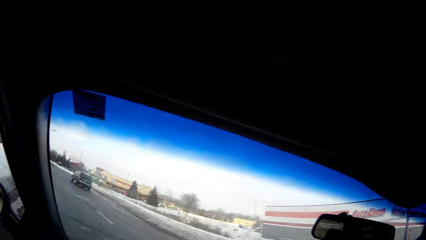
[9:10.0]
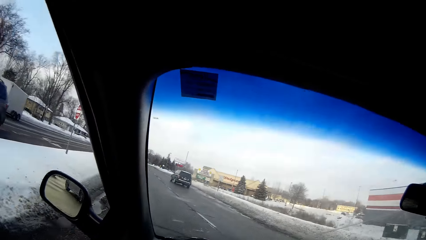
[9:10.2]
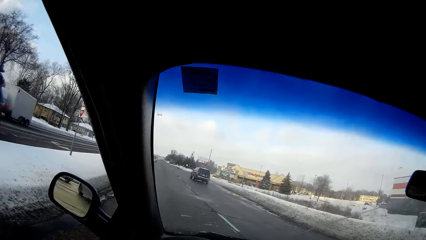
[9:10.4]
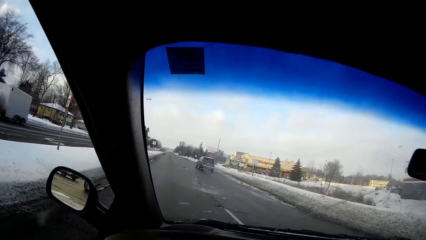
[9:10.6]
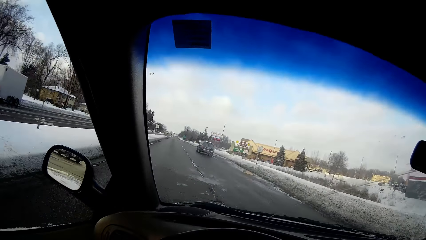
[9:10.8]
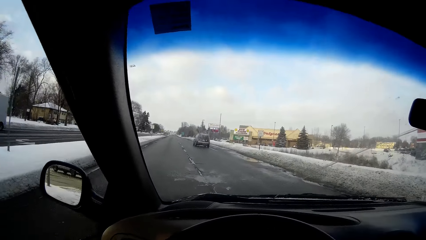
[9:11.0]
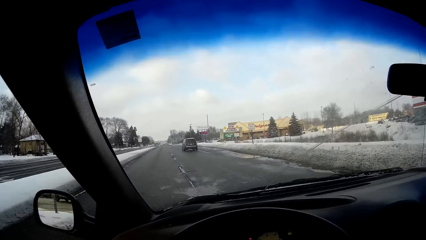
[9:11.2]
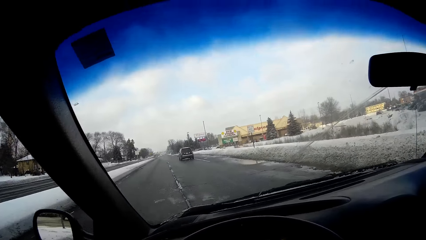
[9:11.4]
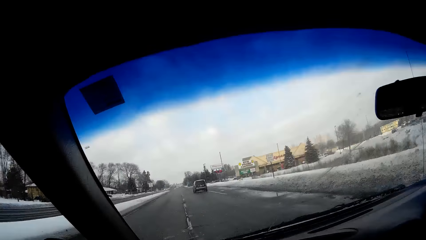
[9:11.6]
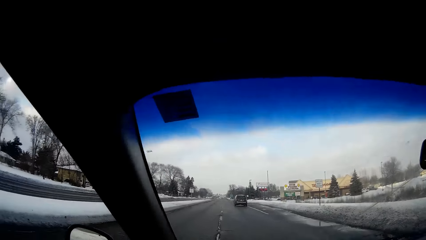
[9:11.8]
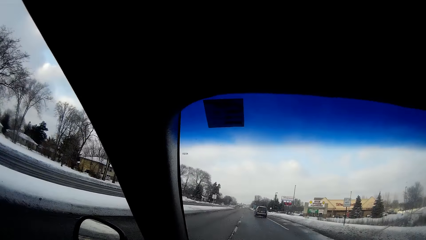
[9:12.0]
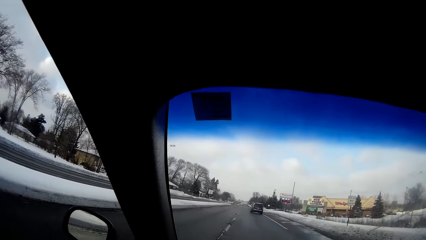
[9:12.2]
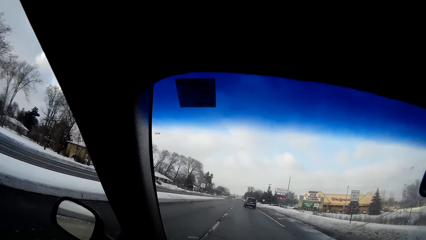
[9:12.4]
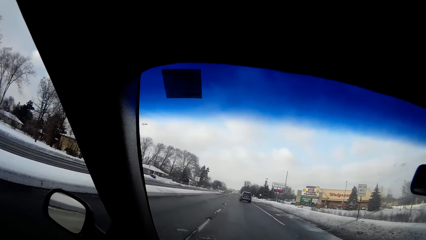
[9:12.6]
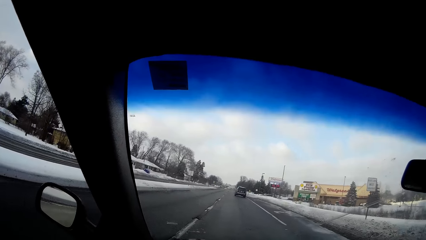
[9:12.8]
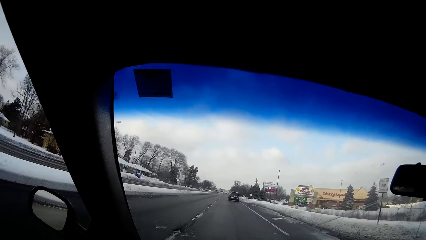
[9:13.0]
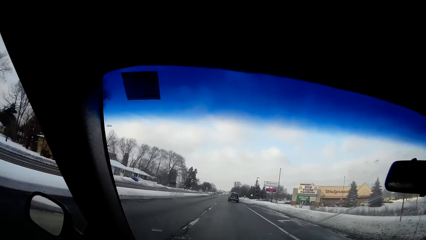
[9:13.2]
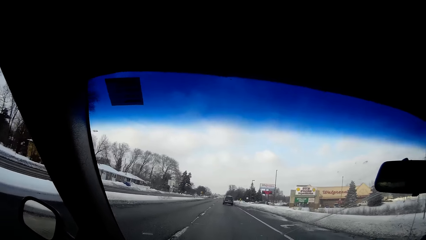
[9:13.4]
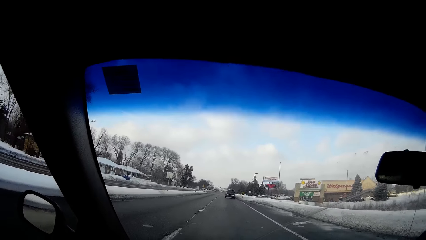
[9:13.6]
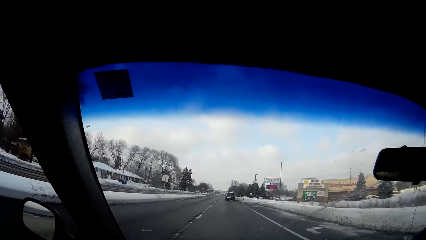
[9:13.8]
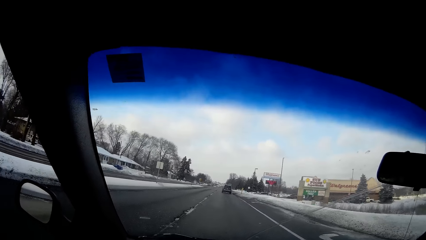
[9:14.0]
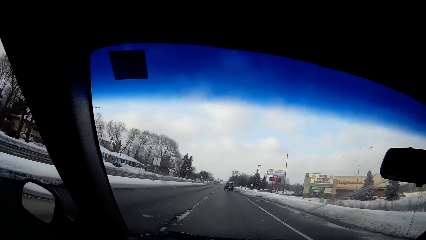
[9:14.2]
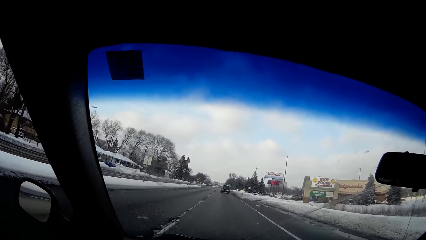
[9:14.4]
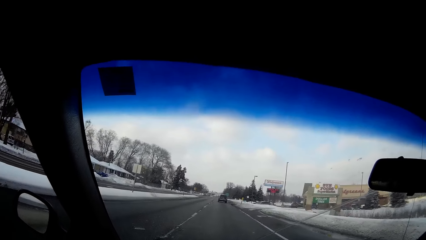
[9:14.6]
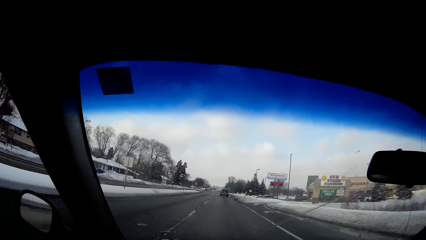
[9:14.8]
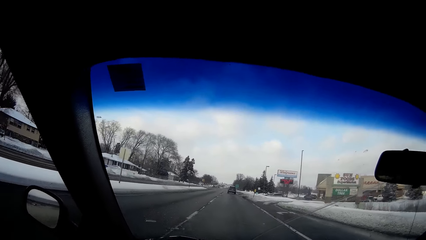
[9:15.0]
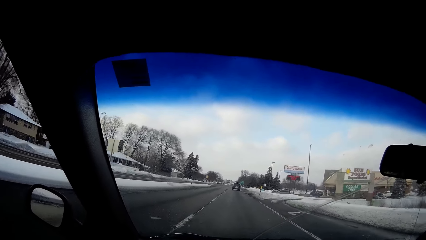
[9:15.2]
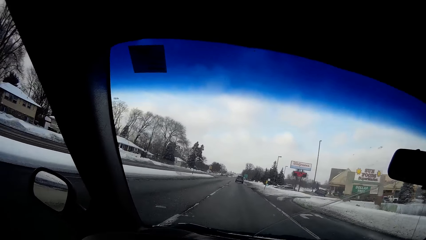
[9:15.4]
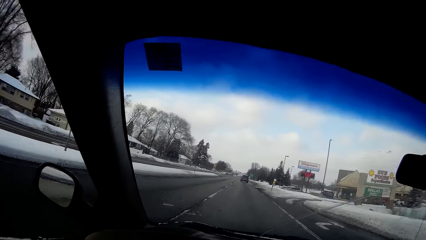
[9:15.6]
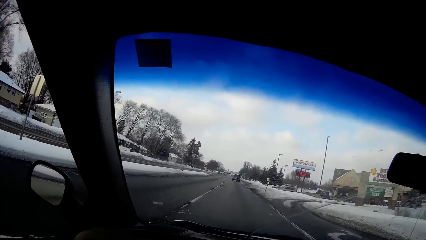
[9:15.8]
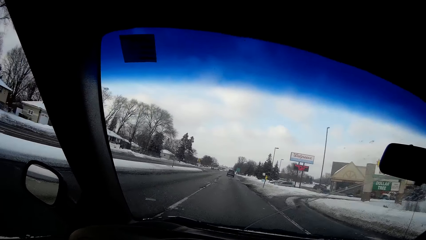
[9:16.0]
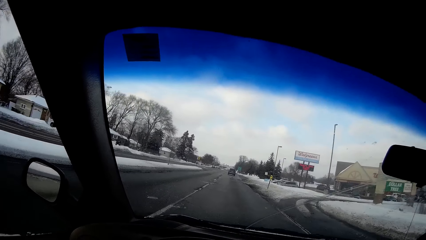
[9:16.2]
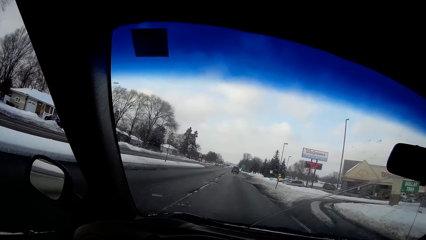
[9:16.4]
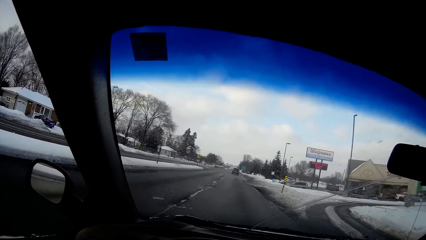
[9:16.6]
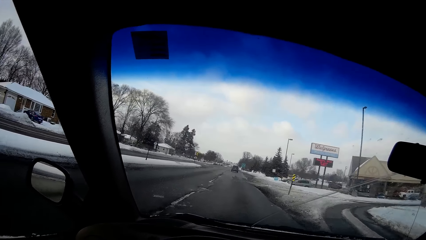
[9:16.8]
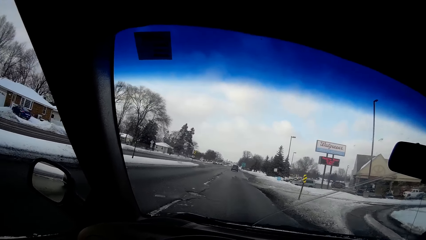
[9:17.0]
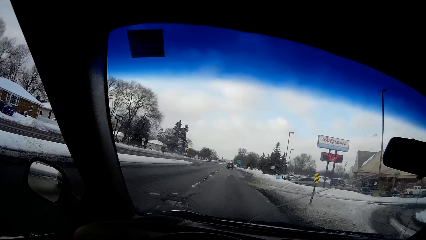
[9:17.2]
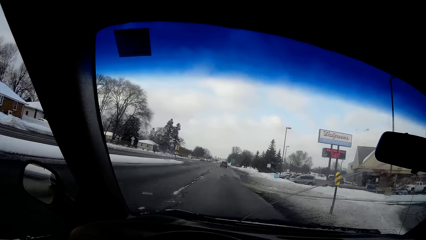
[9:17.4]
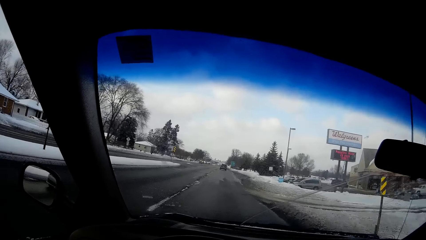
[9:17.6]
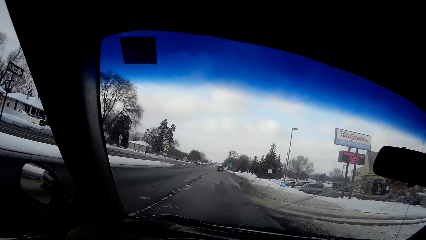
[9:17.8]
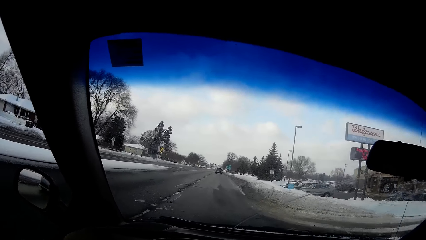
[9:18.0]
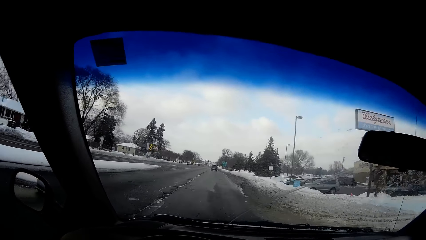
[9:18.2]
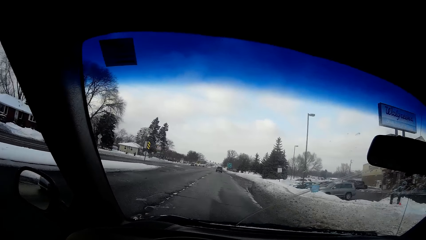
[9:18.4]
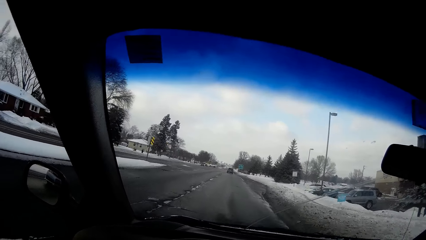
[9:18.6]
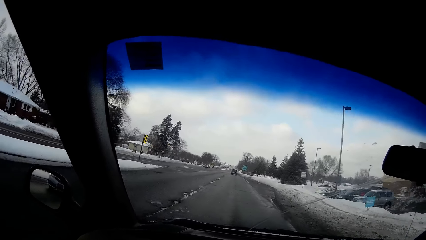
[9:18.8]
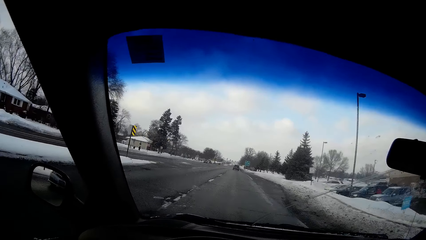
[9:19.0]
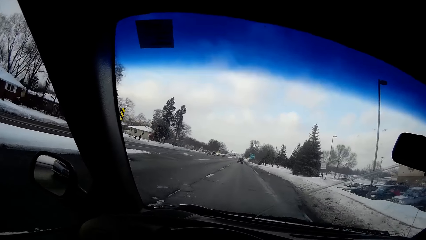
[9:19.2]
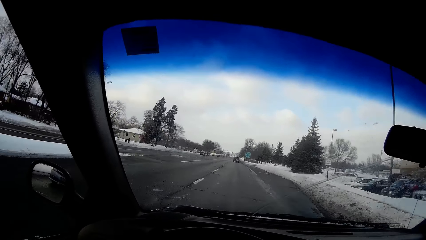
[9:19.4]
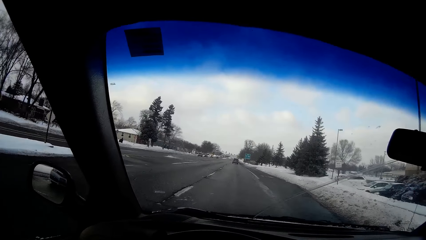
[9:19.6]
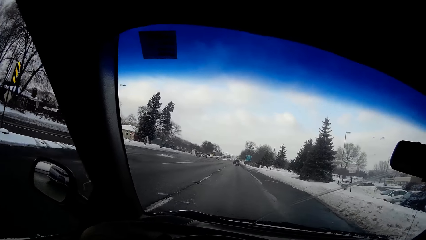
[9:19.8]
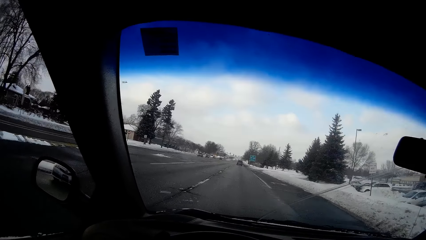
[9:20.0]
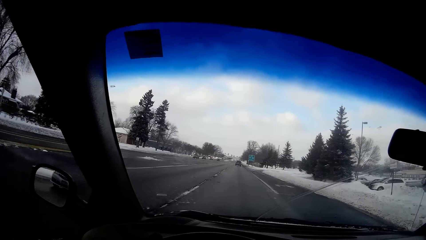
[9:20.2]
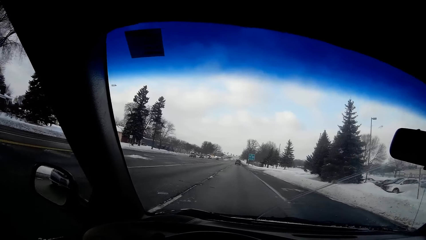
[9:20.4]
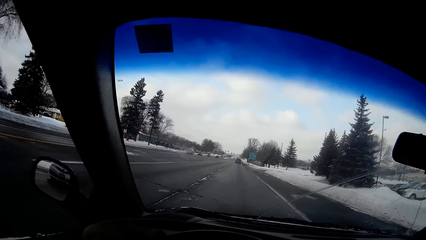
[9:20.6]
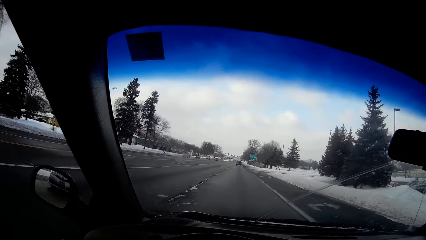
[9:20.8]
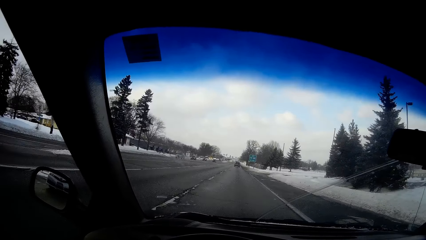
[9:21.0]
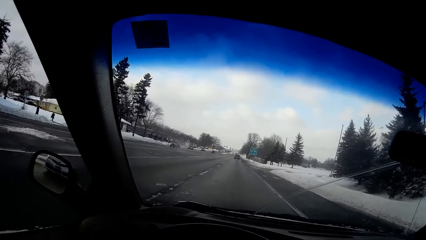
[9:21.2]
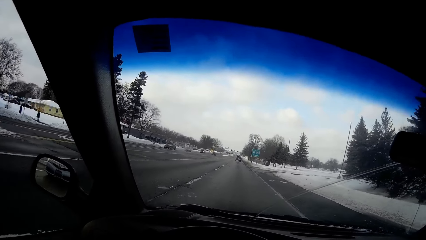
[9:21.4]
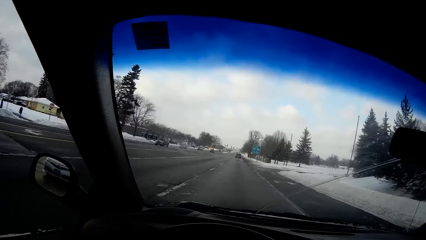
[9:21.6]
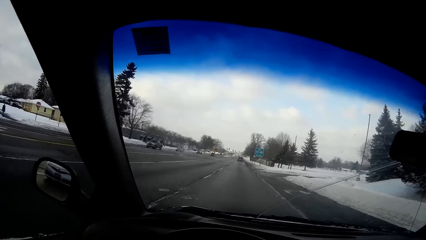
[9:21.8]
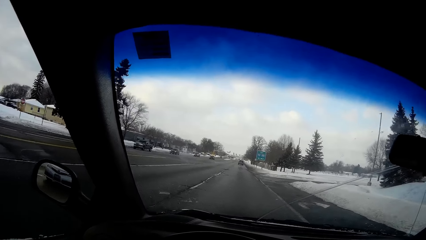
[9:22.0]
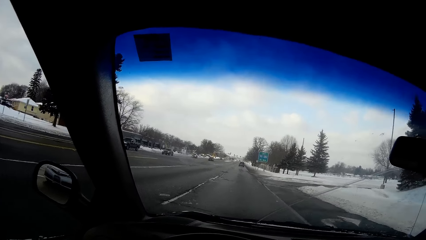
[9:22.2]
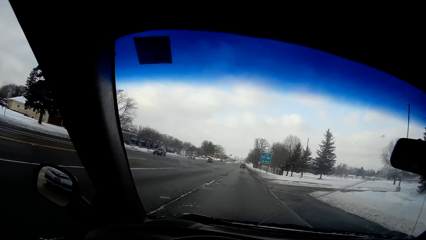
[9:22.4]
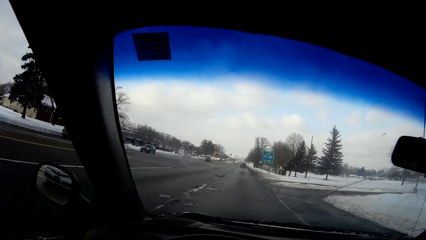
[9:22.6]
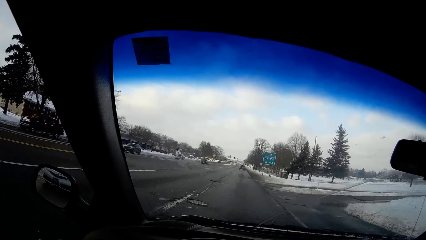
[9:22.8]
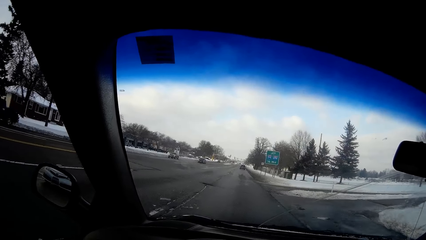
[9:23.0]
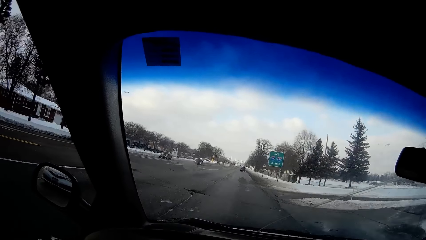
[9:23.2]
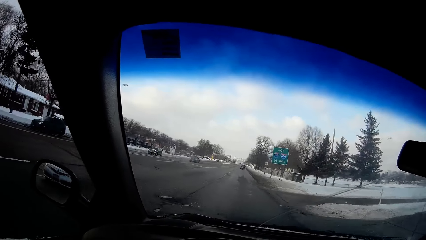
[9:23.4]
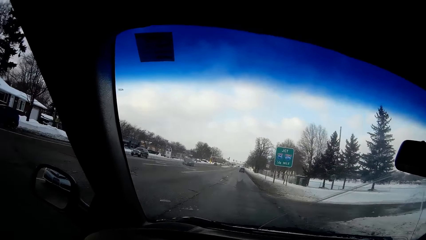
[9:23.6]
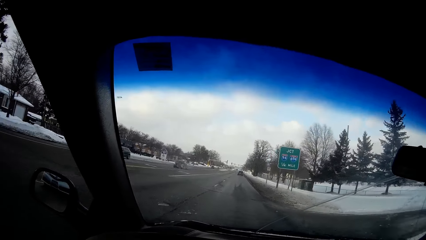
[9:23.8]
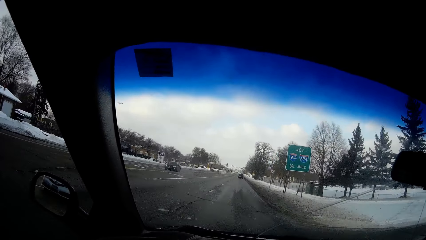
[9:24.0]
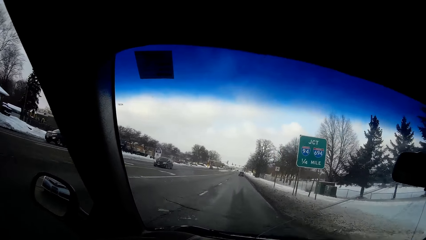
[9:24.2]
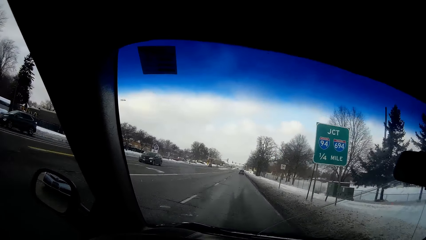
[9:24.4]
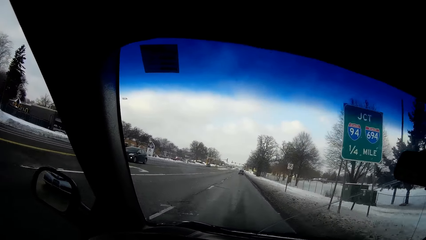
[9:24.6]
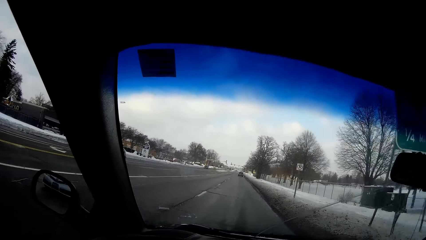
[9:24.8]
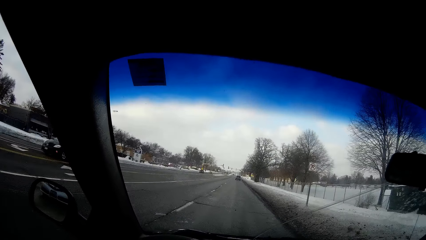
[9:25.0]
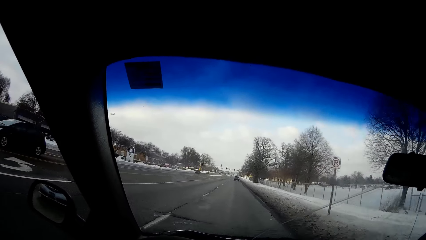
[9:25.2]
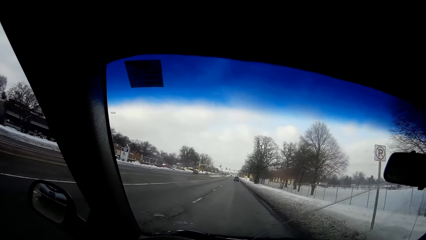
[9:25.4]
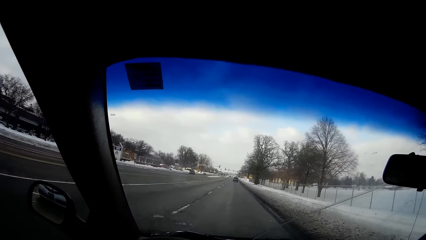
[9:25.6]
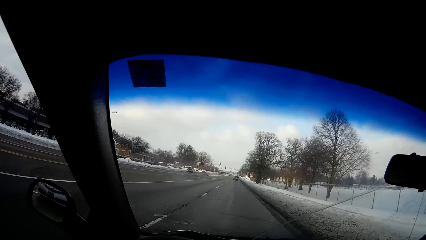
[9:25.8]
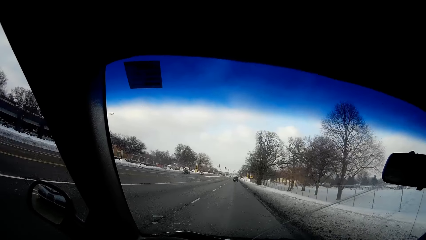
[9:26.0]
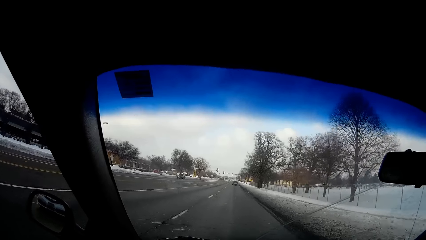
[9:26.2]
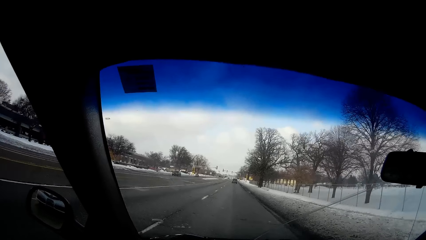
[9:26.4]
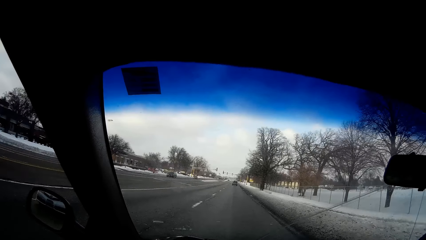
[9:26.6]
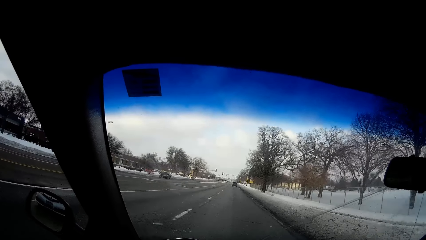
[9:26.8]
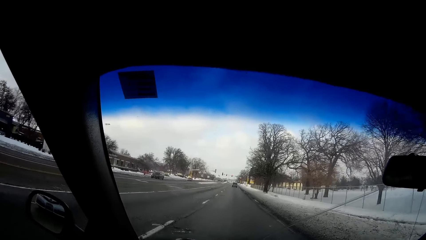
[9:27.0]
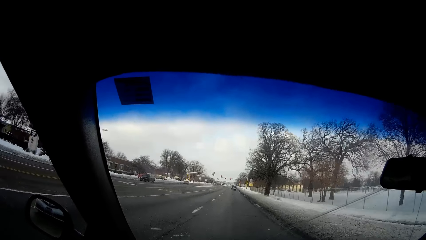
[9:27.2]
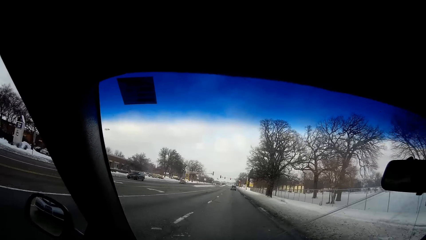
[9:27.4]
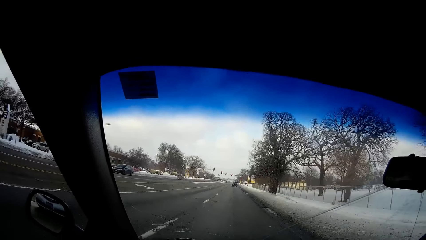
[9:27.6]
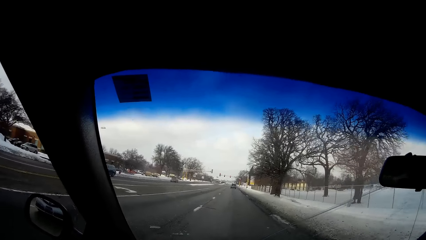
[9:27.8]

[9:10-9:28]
The camera wearer drives the car. A black car drives past them repeatedly.
